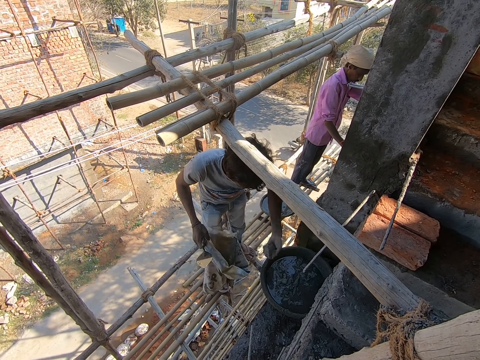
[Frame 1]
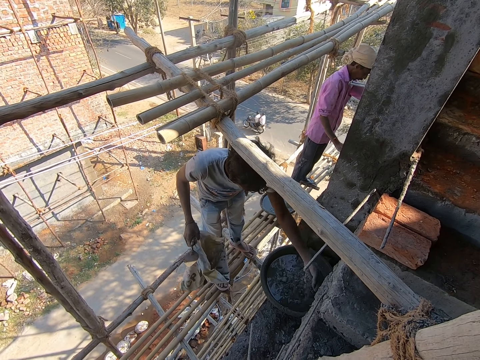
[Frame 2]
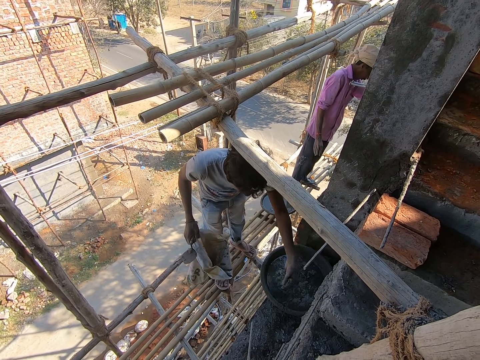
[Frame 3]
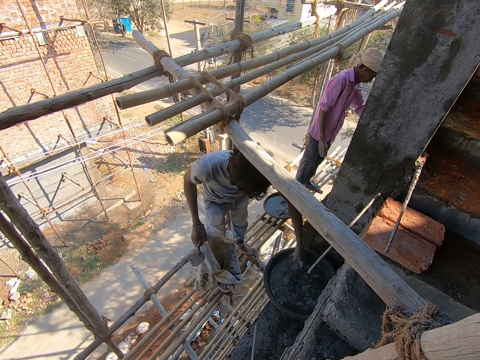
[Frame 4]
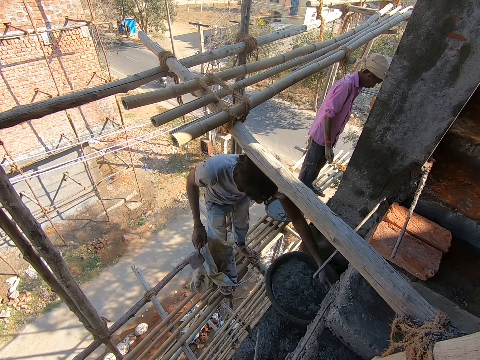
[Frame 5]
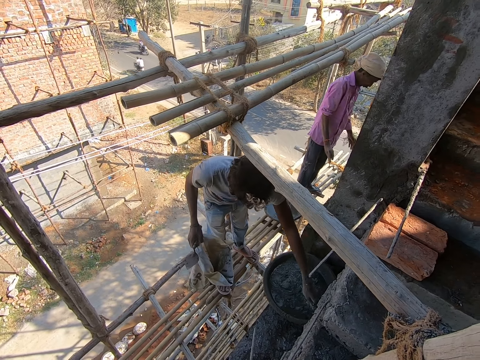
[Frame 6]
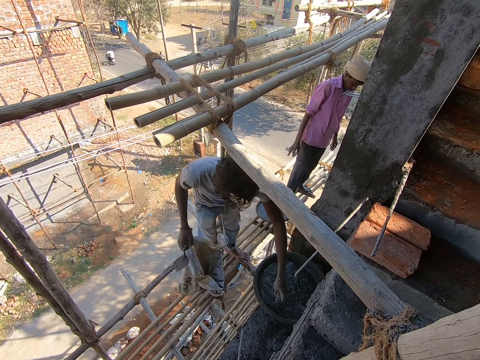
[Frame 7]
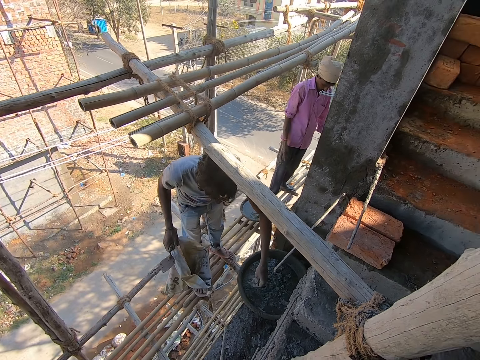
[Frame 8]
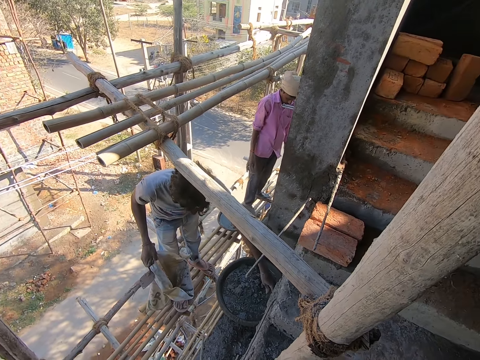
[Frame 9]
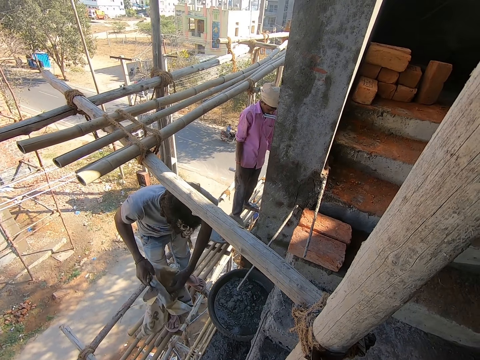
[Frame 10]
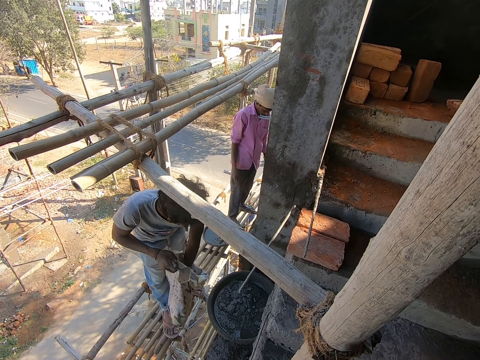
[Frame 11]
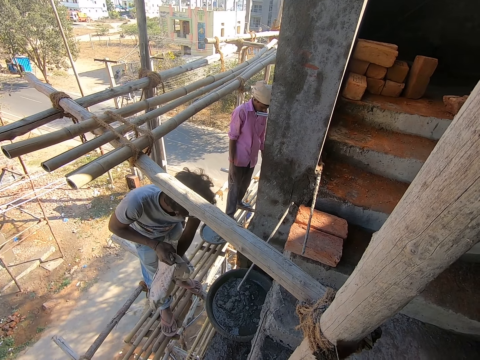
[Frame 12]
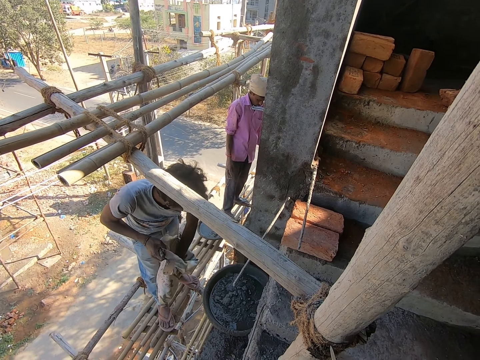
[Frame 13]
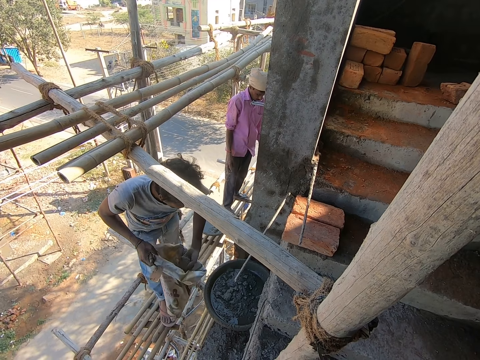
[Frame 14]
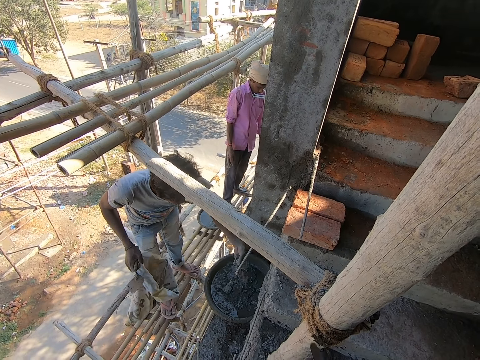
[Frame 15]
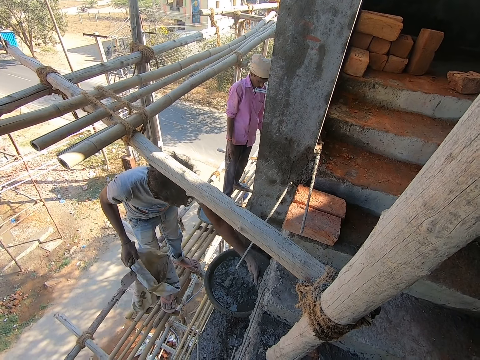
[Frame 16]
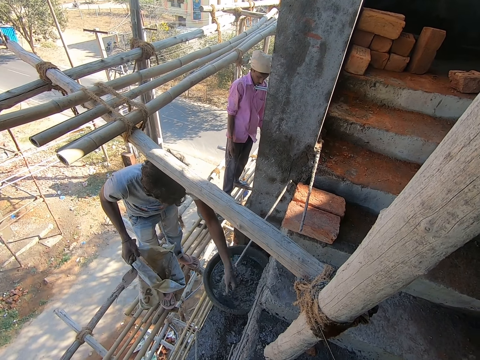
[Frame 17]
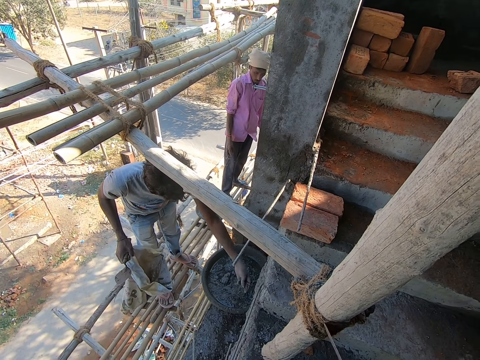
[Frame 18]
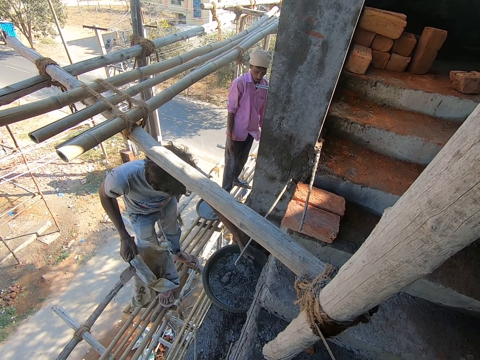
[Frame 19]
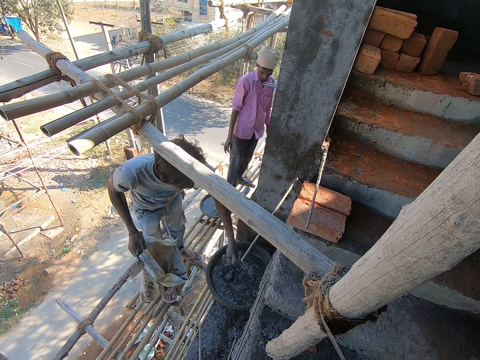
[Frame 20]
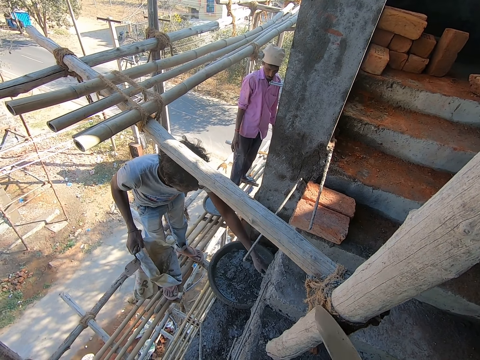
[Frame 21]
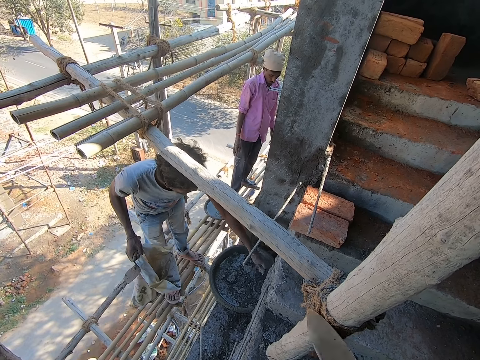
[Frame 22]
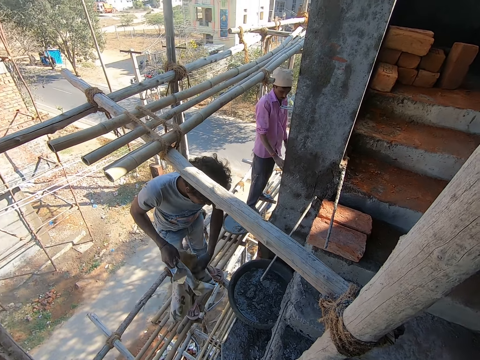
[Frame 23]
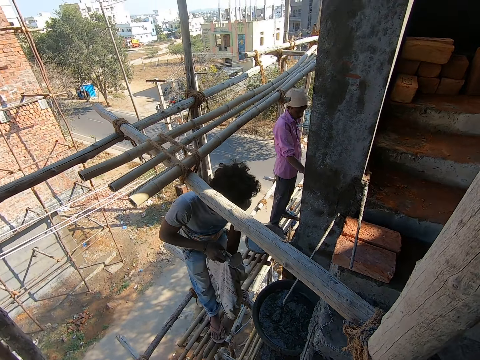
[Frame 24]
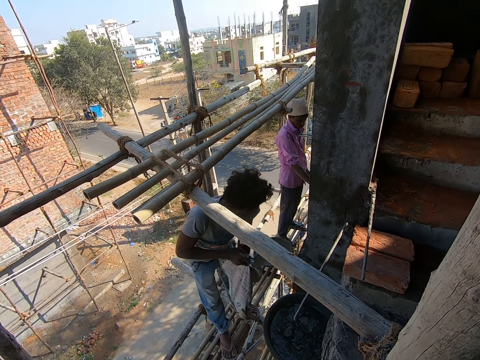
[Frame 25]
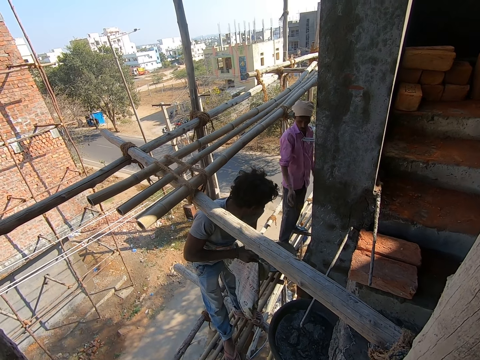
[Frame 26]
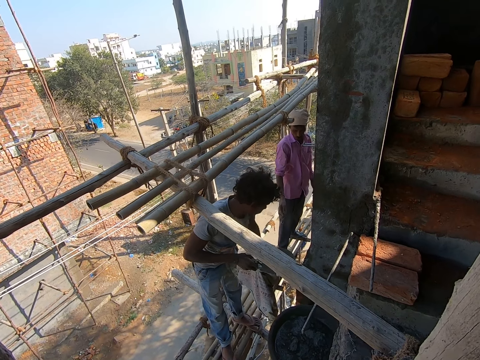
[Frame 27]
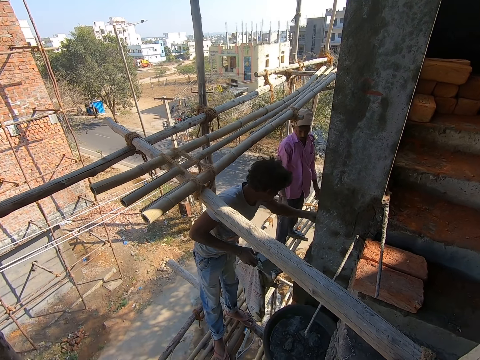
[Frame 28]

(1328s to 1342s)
The man sprays the cement on the head pan of mortar with his left hand. The camera wearer hits the hand trowel on a bamboo stick with his right hand. The man scoops cement from the sack of cement with his left hand. The man pours the cement on the head pan of mortar with his left hand. The man scoops cement from the sack of cement with his left hand. The man converses with another man.

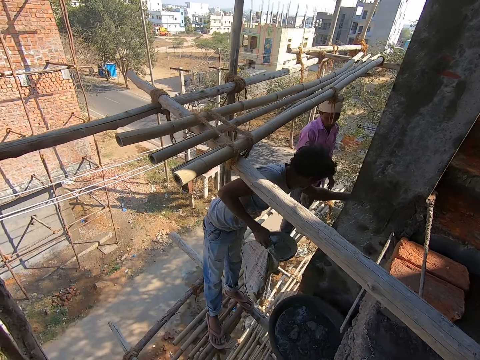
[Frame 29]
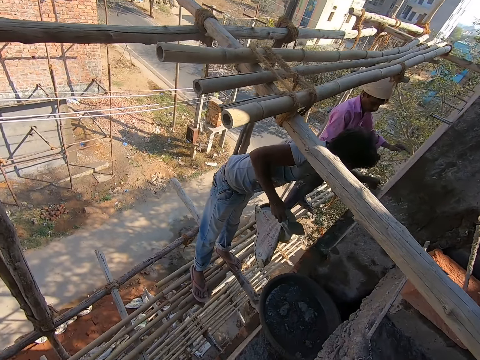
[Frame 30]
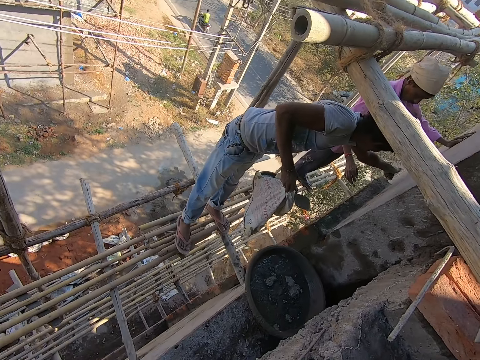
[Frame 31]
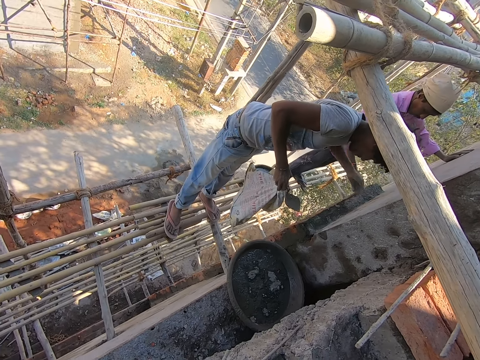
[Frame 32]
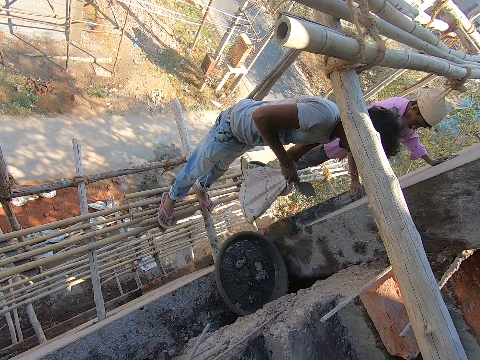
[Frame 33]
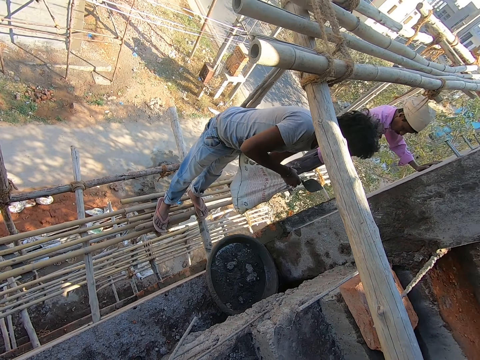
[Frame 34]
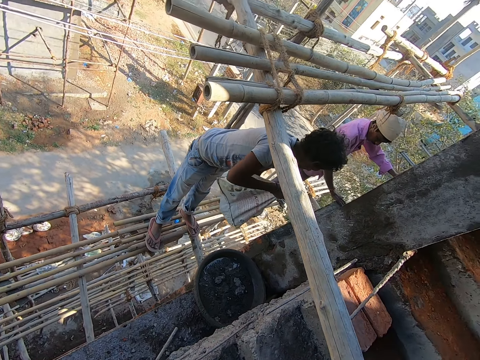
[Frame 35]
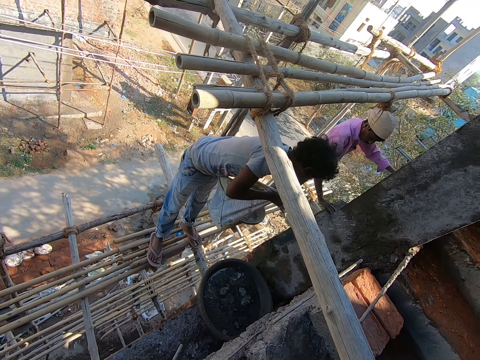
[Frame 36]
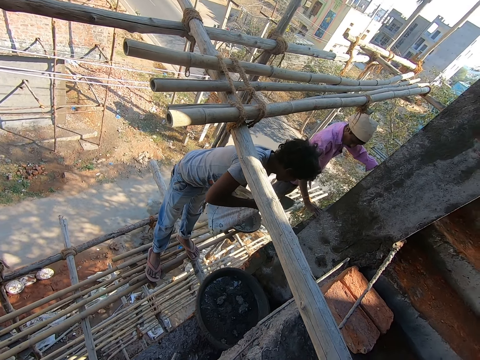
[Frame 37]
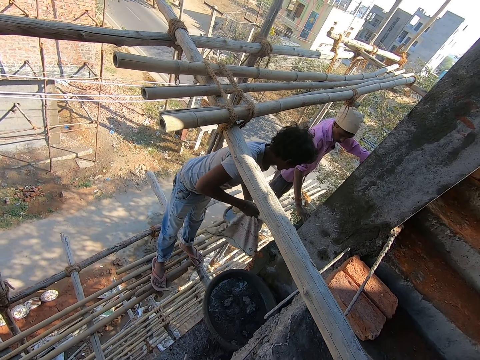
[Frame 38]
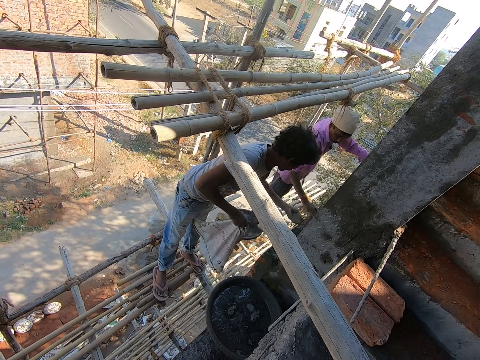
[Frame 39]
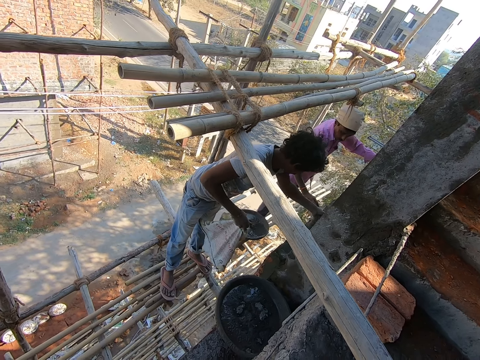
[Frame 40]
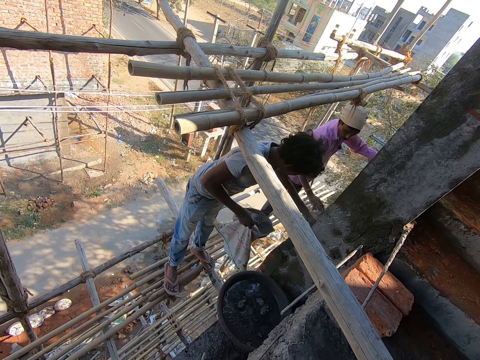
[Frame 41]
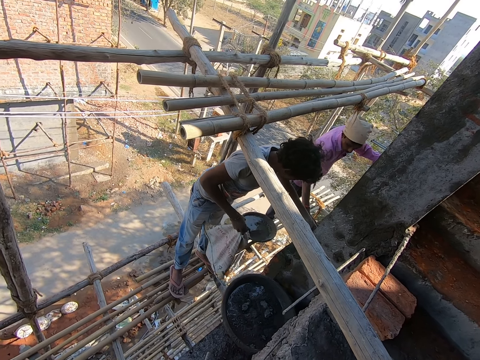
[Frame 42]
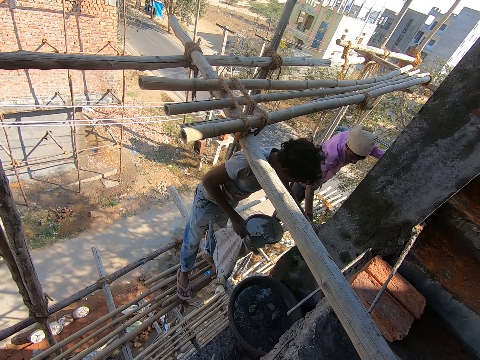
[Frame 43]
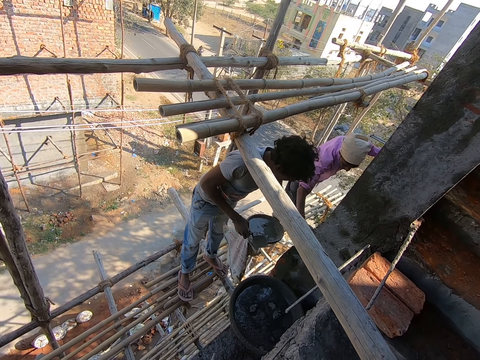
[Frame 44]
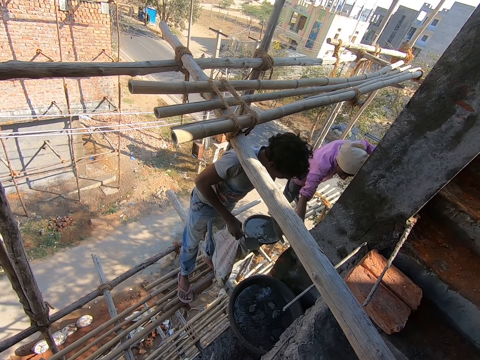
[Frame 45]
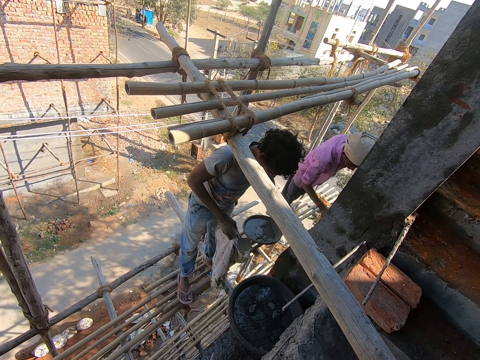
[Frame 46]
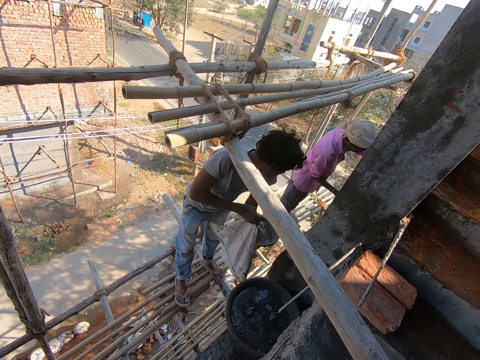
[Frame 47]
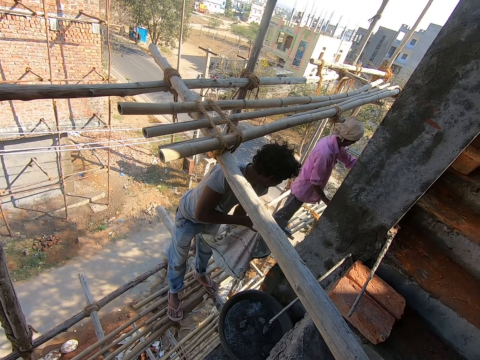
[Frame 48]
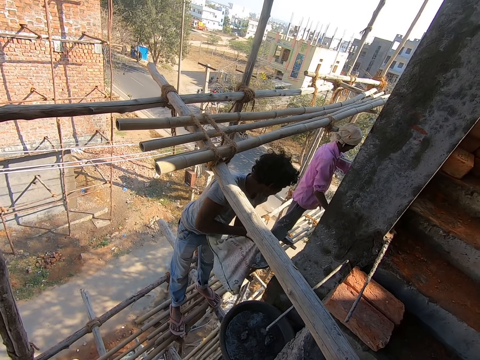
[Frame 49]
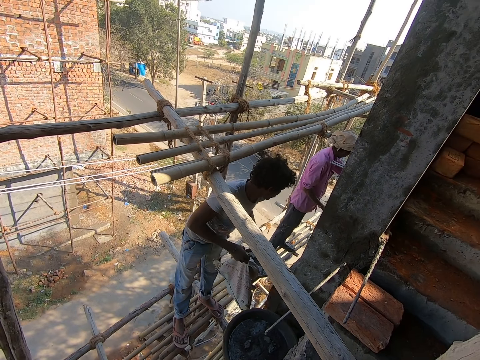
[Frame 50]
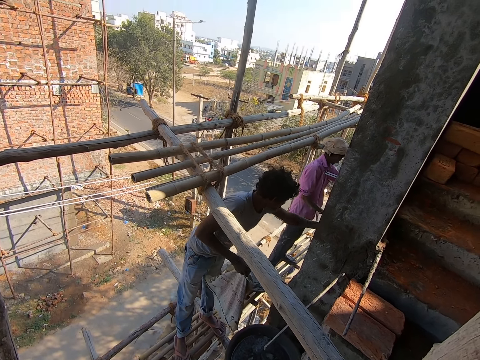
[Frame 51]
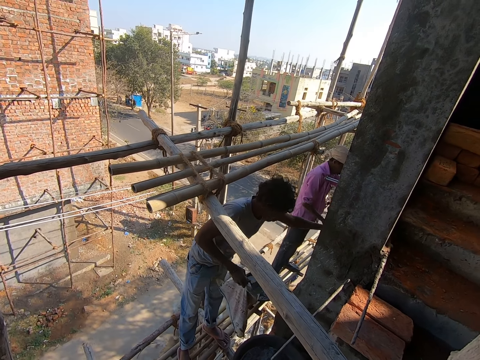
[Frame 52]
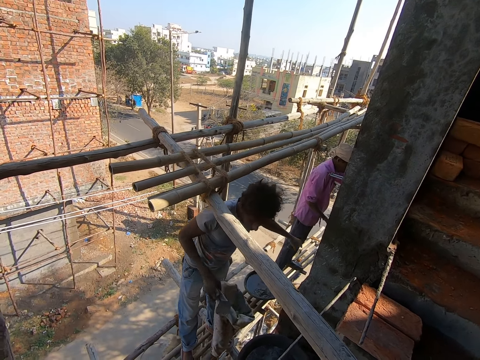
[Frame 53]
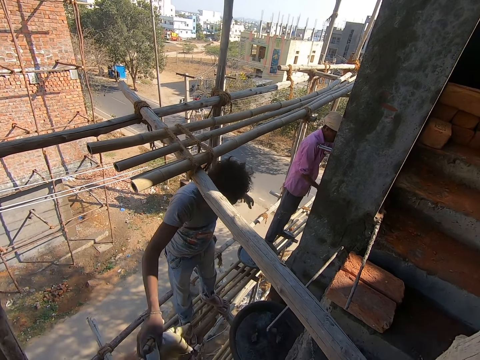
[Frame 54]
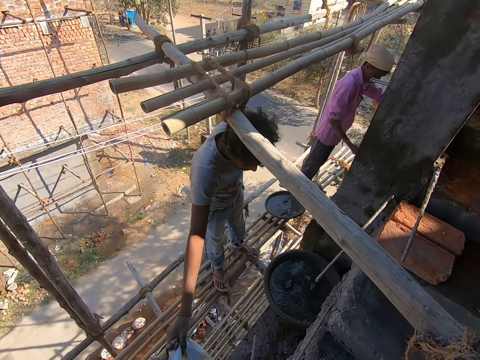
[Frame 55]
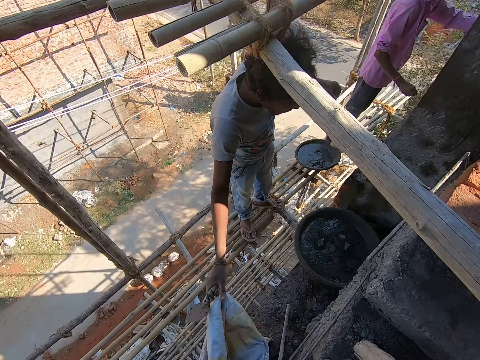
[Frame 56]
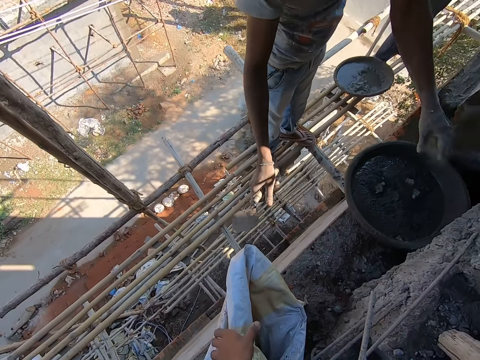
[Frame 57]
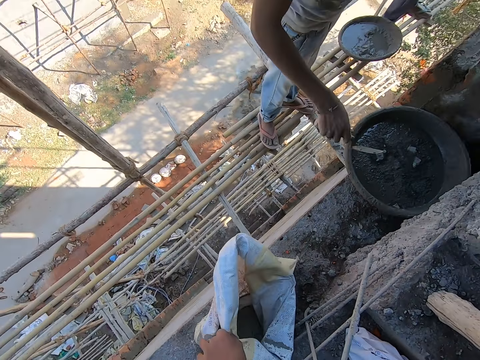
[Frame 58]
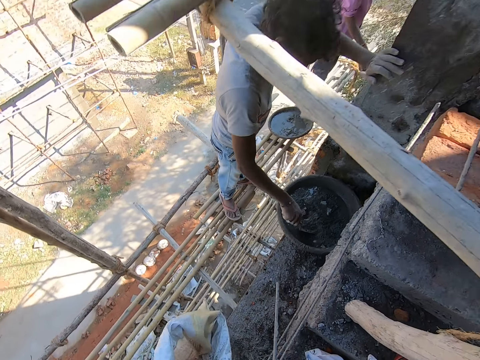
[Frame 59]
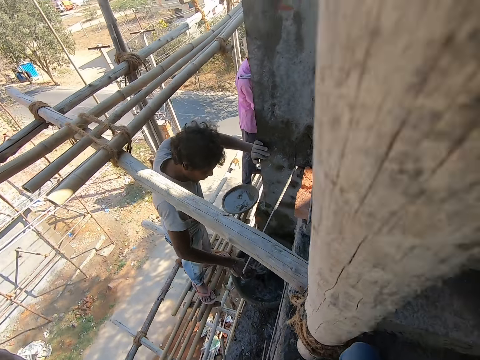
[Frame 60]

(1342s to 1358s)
A man pours the cement on the top of the wall with his left hand. Another man presses down the cement on the wall with his right hand. The first man scoops cement from the sack of cement with his left hand and pours the cement on the top of the wall with his left hand. The other man presses down the cement on the wall with his right hand. The first man scoops cement from the sack of cement with his left hand and pours the cement on the top of the wall with his left hand. The first man drops the sack of cement on a ledge with his right hand and mixes mortar in the head pan on the ledge with the hand trowel in his right hand. The camera wearer picks up a sack with cement.
